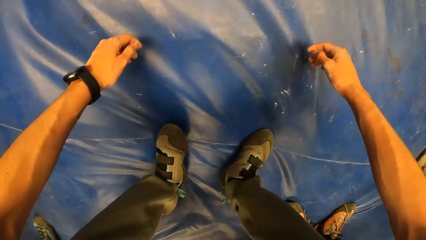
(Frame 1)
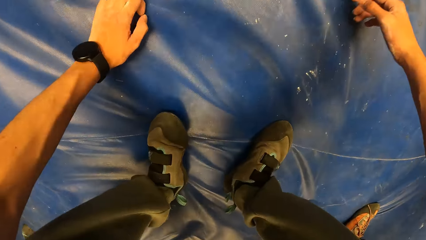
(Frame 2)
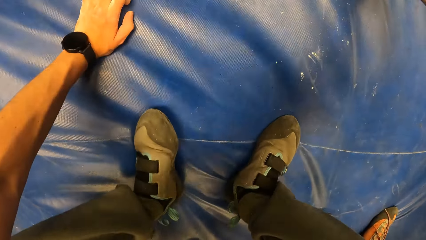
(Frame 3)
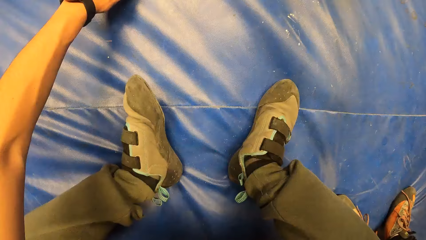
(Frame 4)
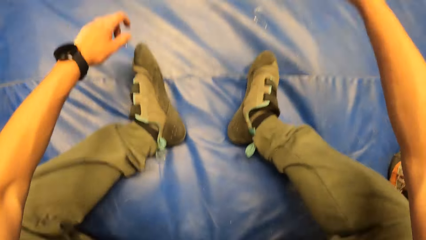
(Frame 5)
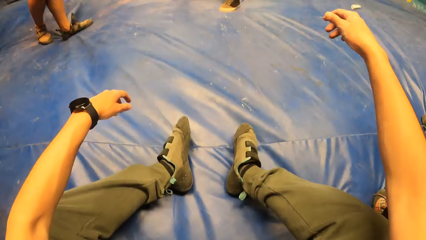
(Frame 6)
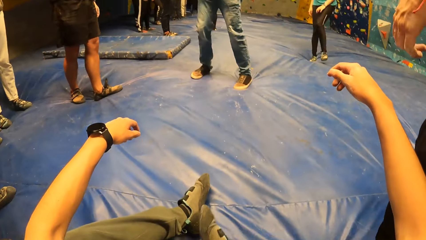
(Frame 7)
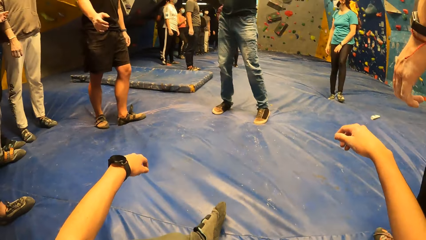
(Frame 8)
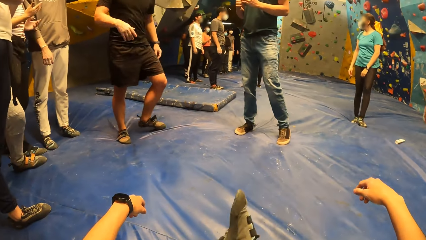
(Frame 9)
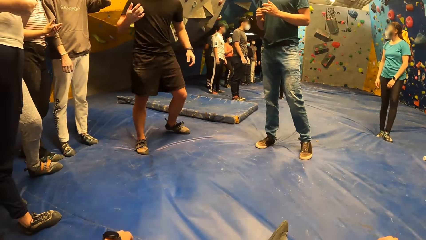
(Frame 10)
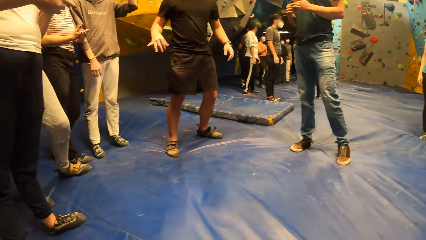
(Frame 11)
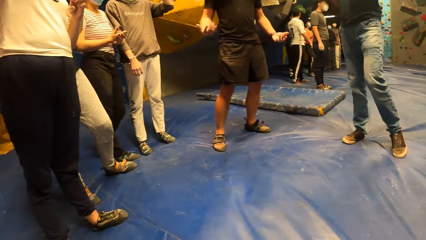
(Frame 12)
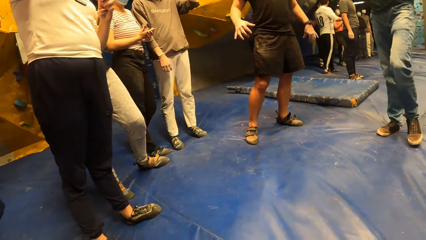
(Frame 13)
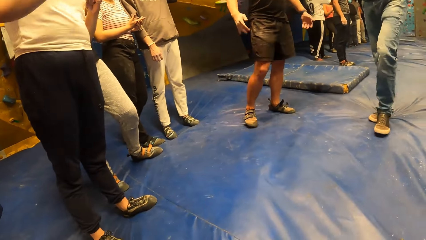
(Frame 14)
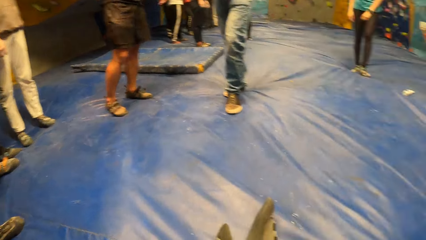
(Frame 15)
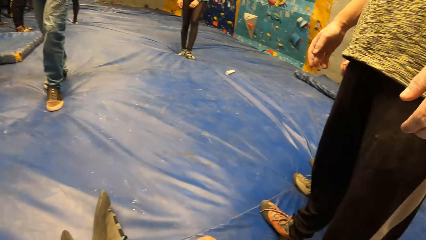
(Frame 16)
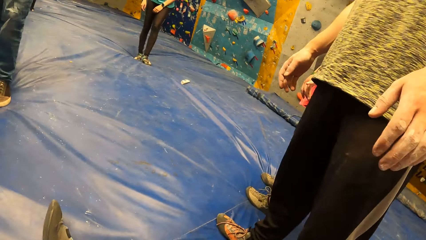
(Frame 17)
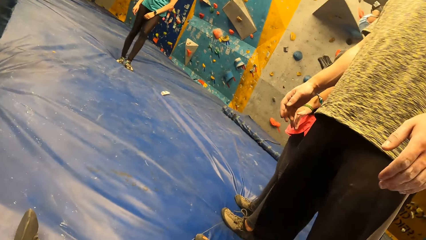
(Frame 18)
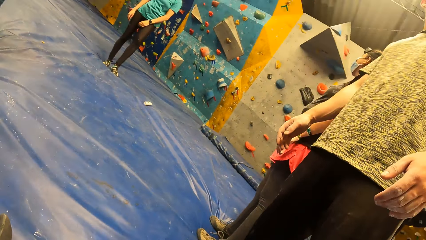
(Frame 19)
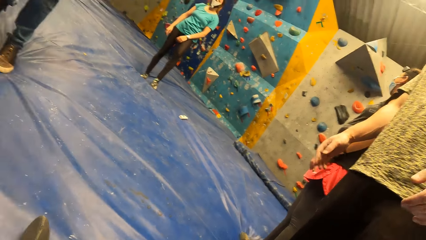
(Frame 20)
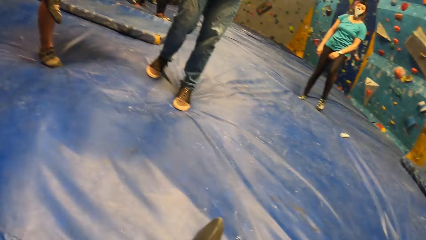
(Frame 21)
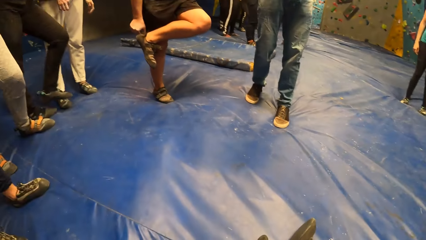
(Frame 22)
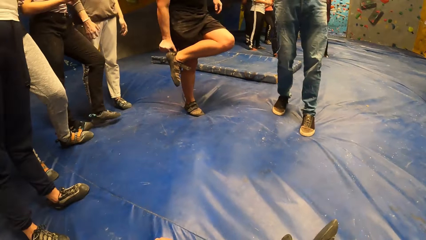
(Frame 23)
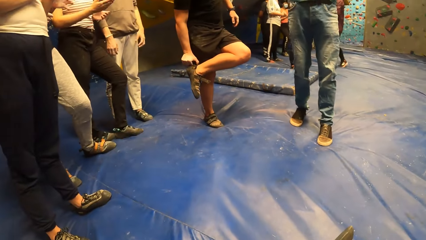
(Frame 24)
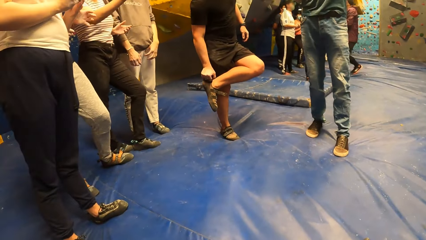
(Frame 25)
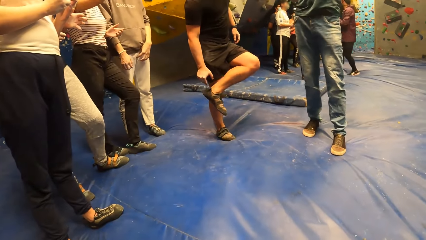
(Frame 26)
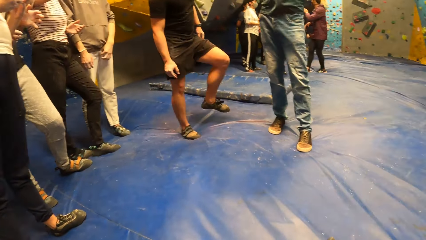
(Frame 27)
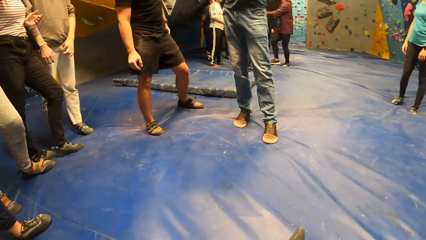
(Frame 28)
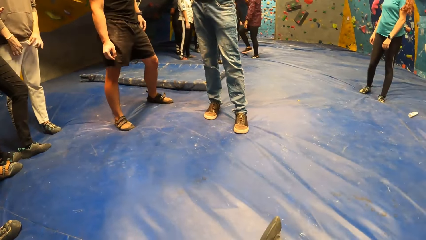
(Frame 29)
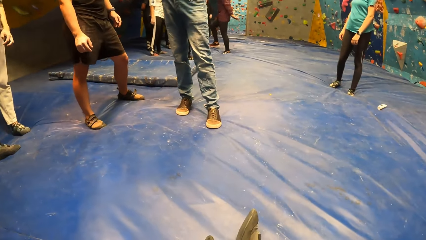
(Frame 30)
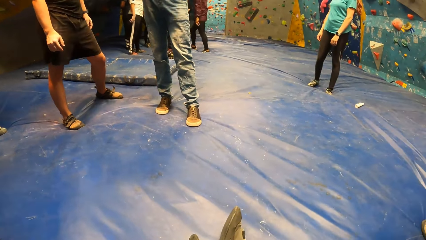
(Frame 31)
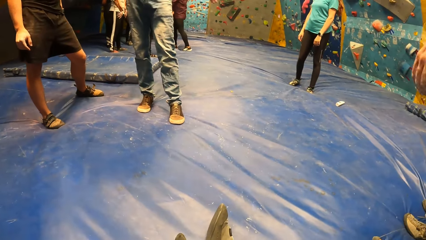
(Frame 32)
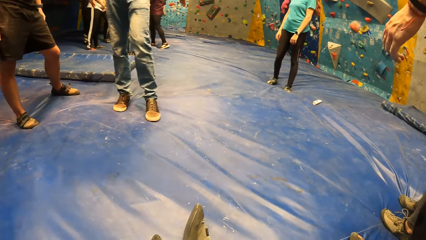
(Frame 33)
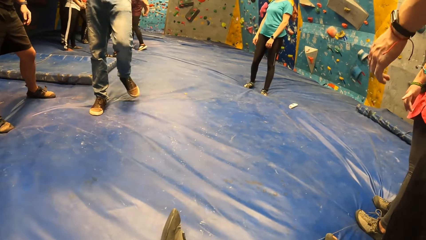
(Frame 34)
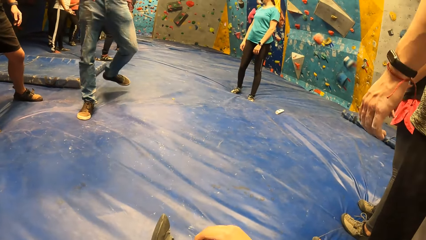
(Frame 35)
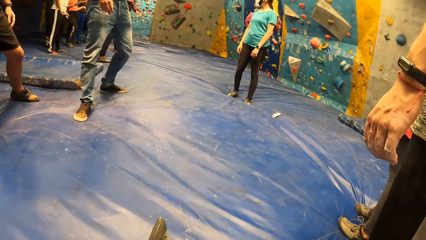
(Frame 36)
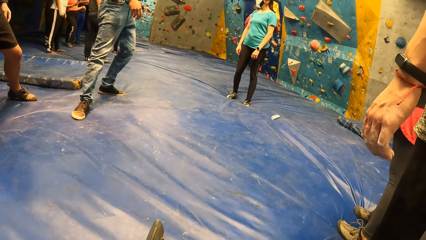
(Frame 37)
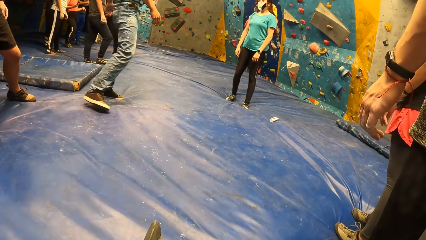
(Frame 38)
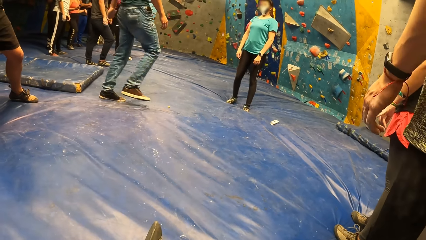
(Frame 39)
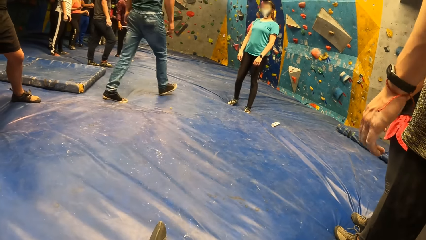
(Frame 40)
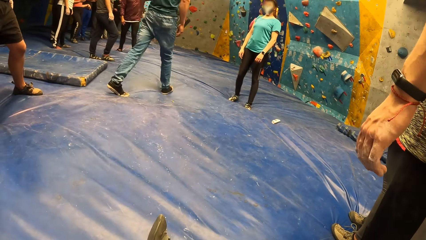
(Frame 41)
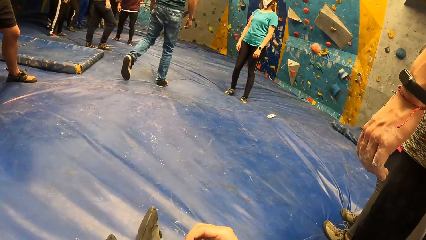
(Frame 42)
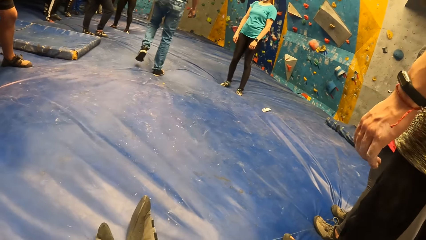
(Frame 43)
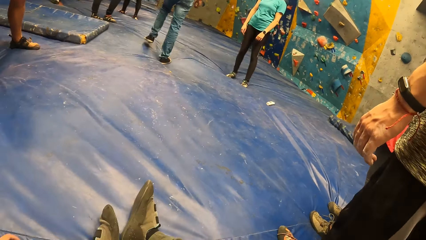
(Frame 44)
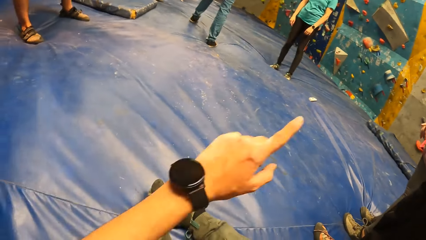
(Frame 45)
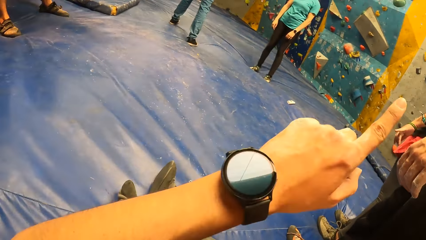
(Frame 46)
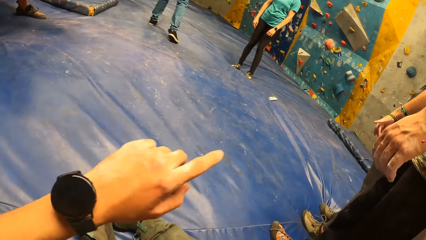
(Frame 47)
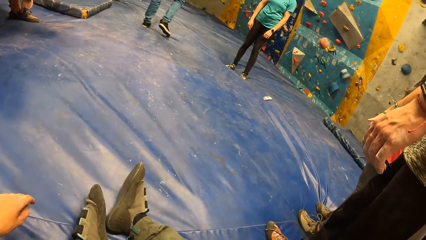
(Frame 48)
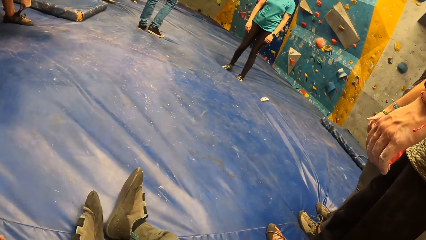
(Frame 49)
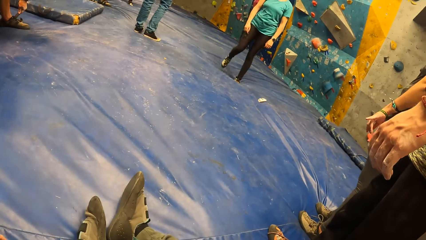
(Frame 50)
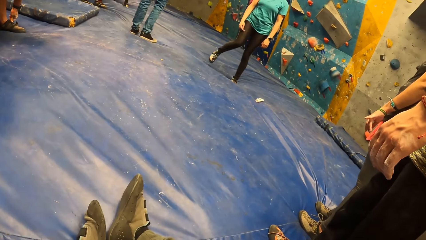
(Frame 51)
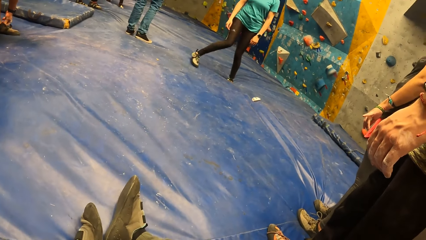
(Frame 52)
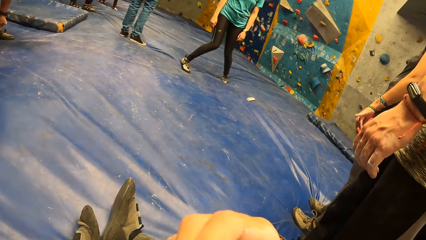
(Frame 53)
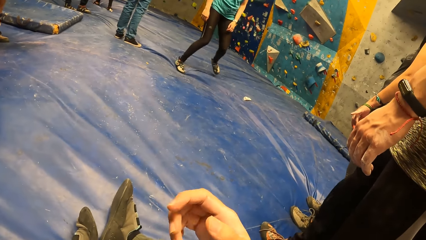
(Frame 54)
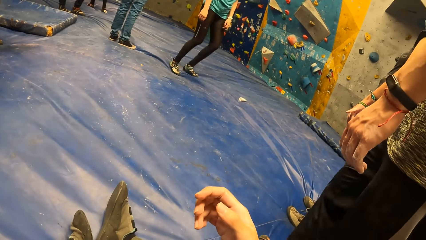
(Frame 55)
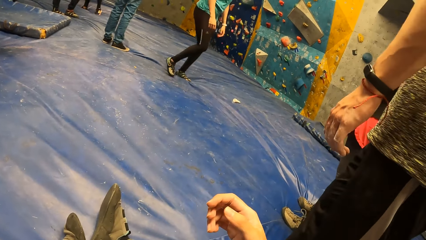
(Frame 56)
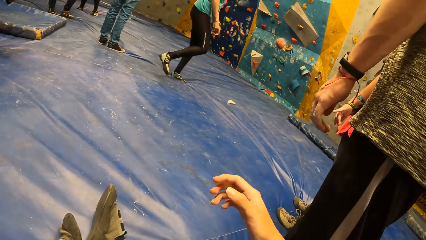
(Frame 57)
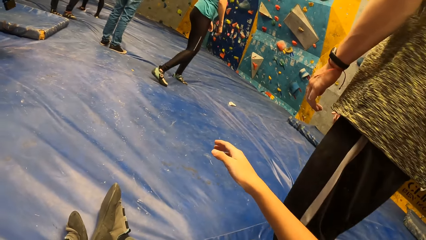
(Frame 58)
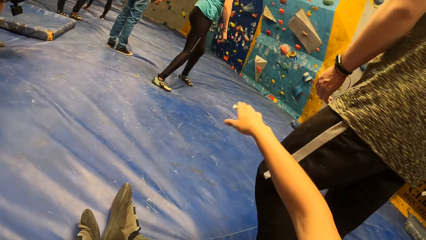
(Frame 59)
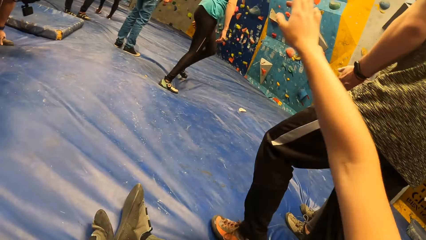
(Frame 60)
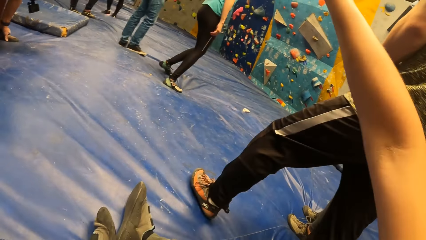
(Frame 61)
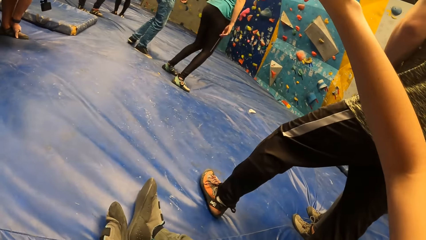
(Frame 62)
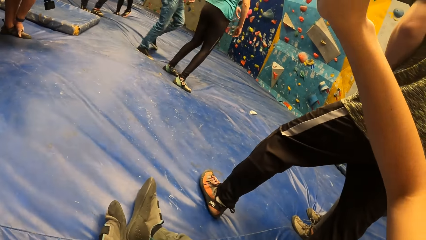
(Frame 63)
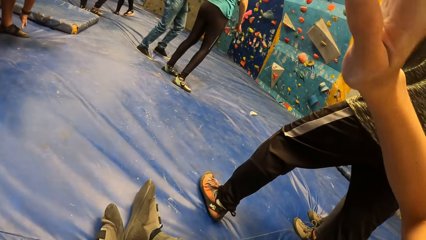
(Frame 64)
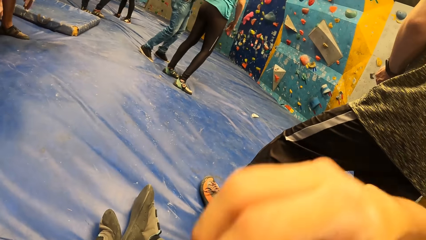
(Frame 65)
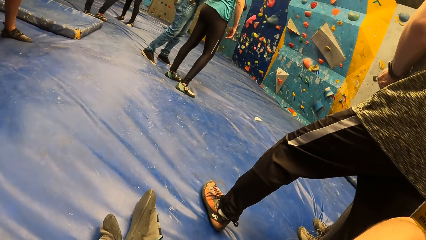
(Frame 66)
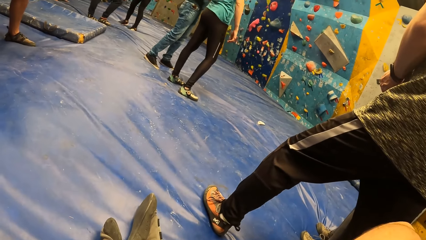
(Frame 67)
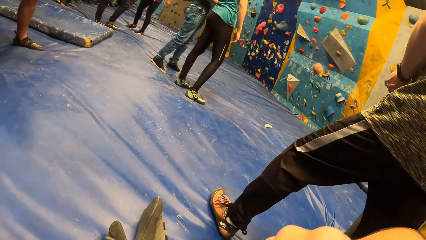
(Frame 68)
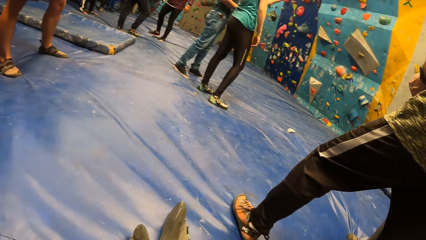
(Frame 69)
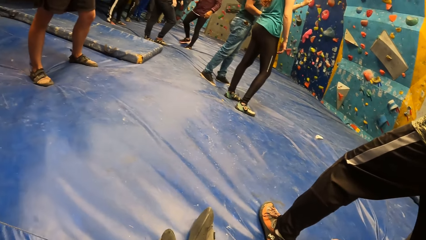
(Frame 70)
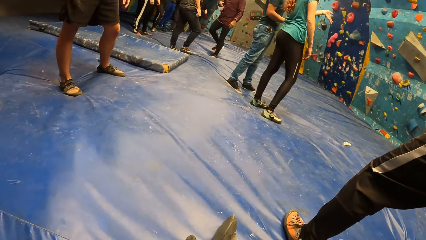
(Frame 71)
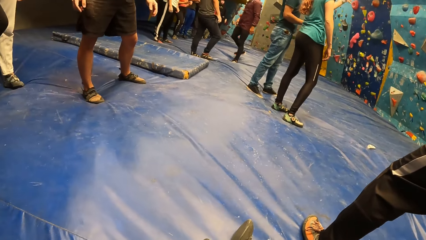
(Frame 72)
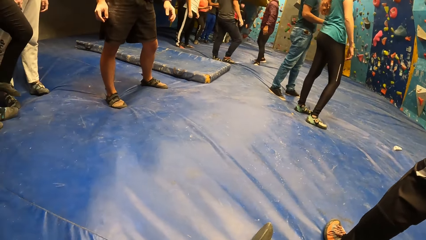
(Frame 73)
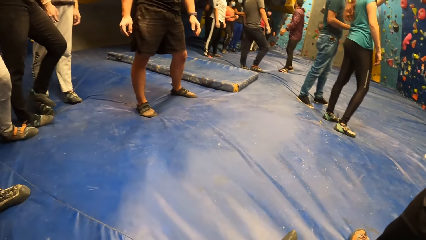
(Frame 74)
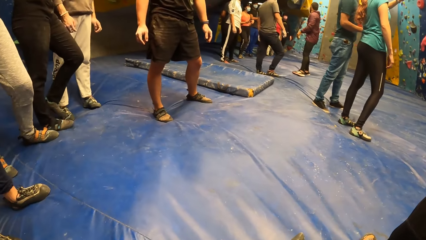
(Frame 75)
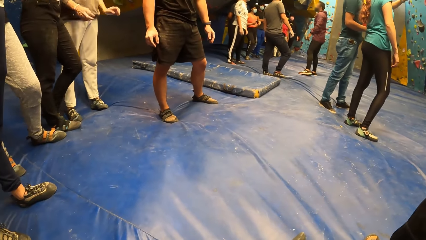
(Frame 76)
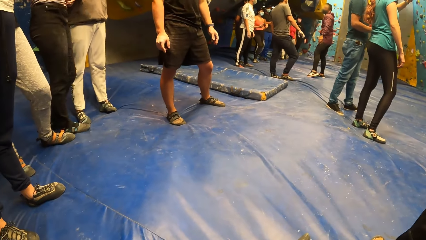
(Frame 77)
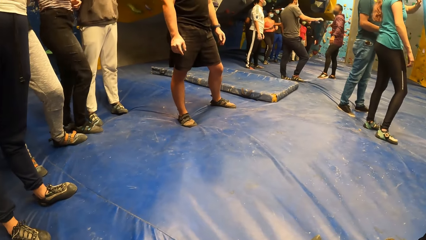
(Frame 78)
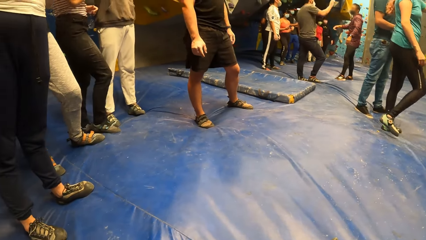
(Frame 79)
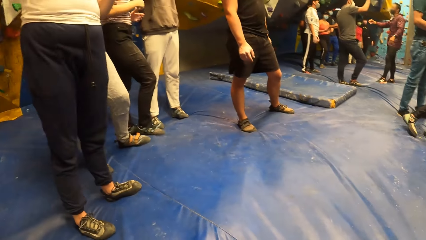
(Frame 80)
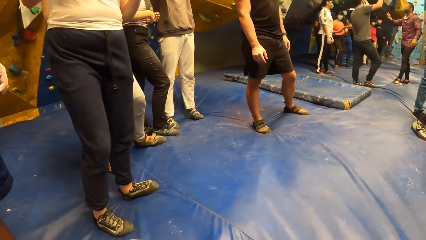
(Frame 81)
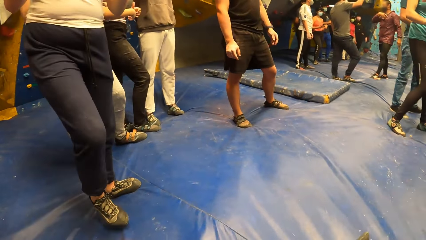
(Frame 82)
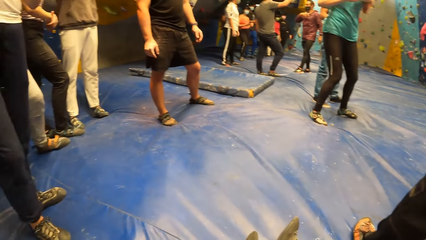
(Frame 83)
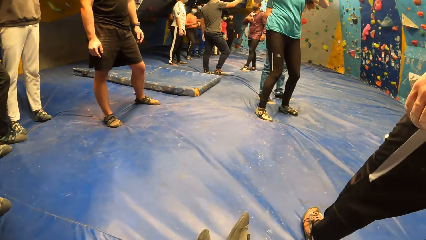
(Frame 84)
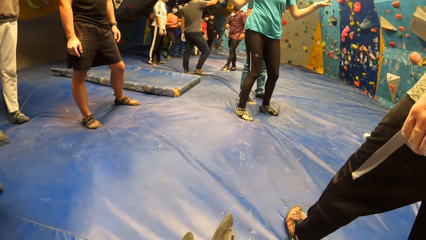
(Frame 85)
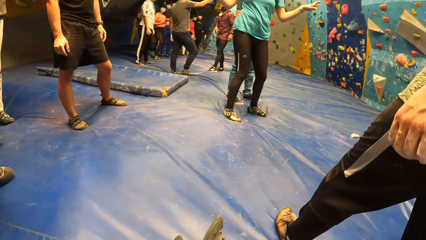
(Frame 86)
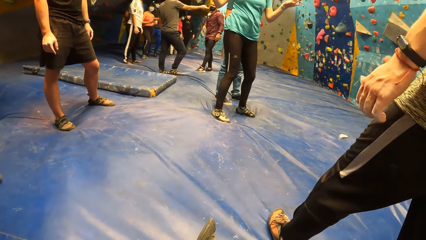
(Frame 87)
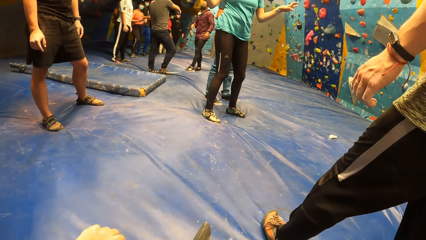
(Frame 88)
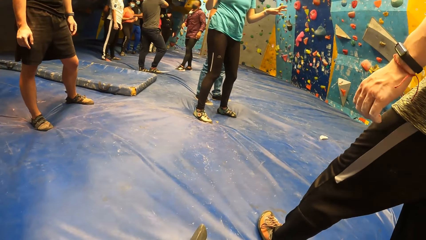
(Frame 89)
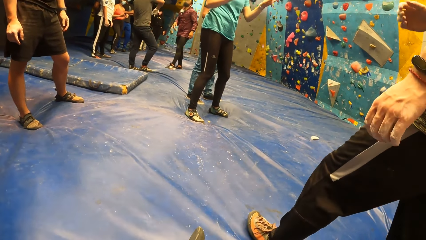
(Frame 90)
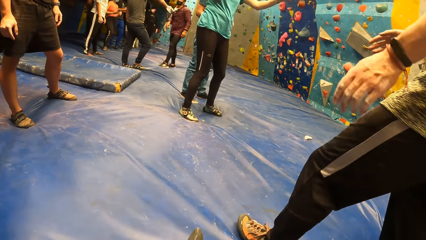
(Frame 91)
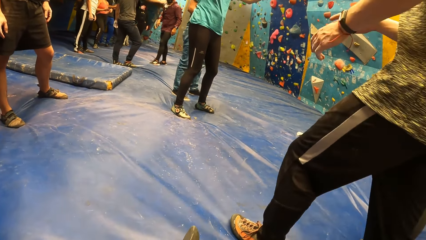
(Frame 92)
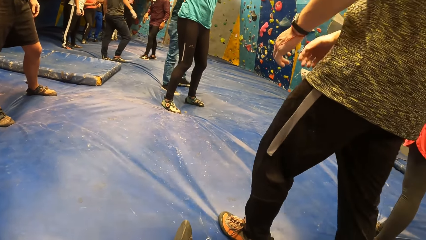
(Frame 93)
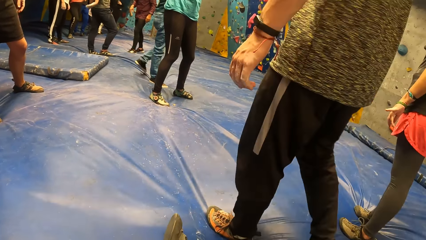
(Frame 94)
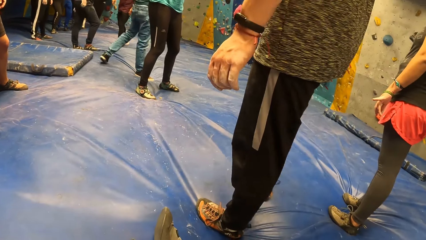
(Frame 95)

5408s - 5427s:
The camera wearer sits on the crashpad. She bends on the mat. A person touches the shoe. The camera wearer moves her hands. She points her left index finger at a bouldering wall. She looks around the room. She moves her hands. She lifts her right hand. She looks around the room.
